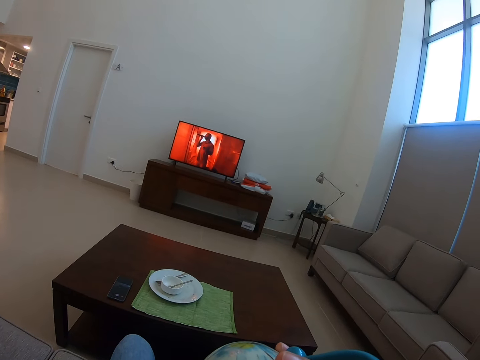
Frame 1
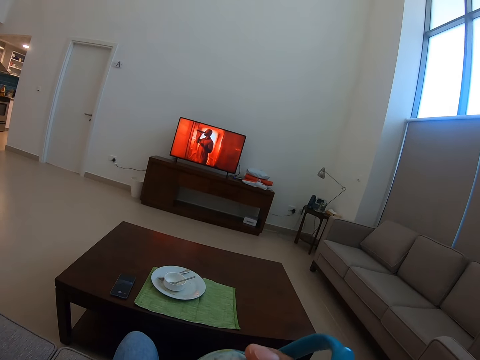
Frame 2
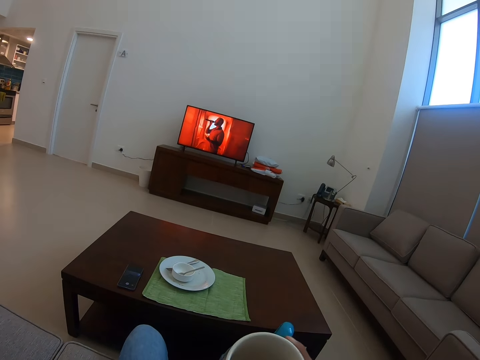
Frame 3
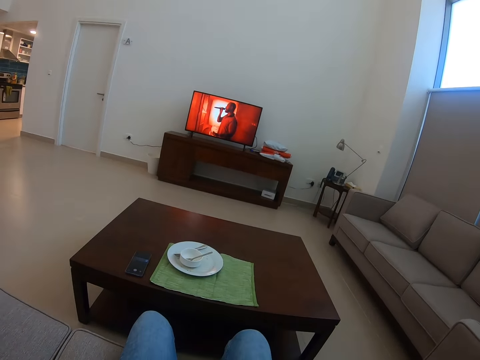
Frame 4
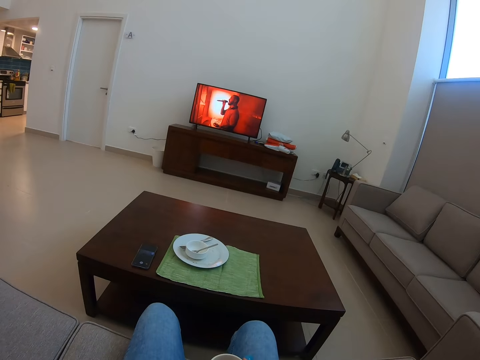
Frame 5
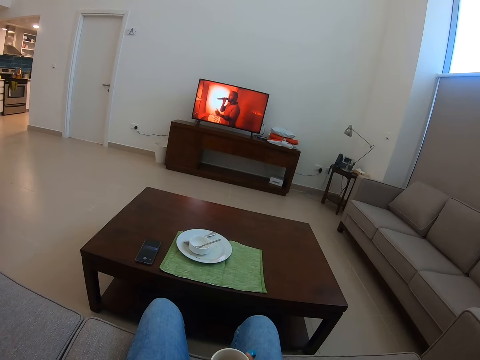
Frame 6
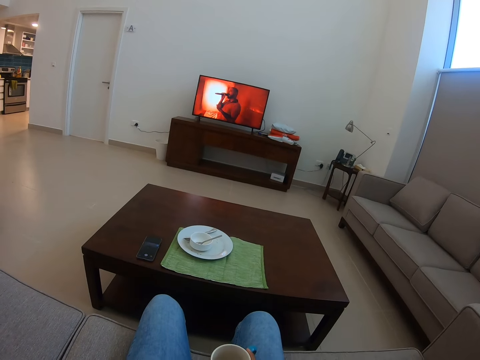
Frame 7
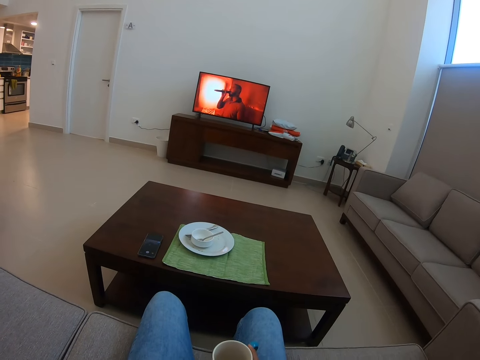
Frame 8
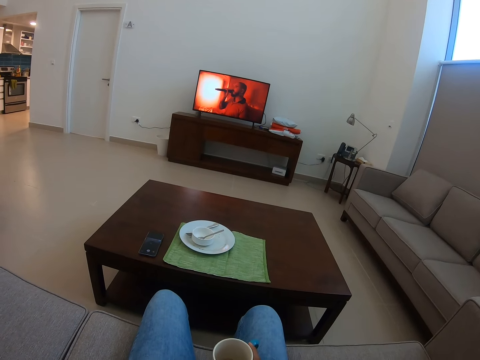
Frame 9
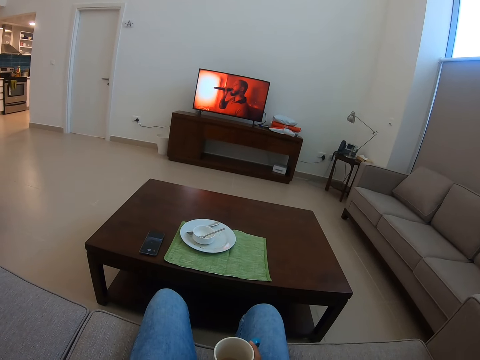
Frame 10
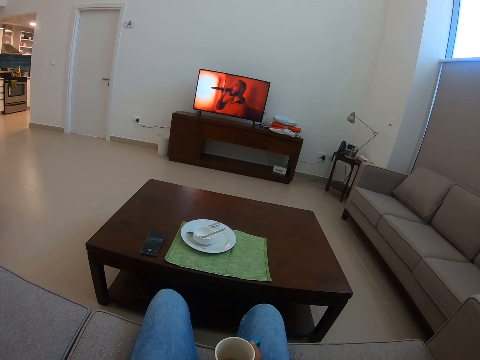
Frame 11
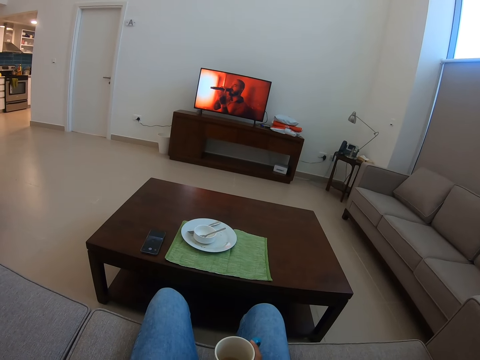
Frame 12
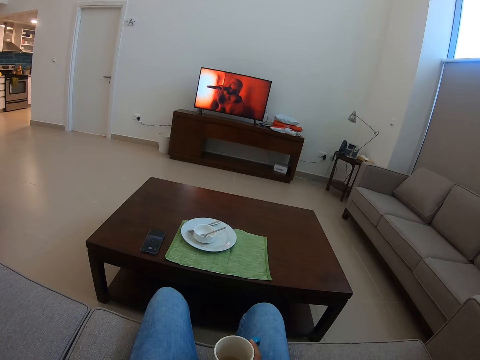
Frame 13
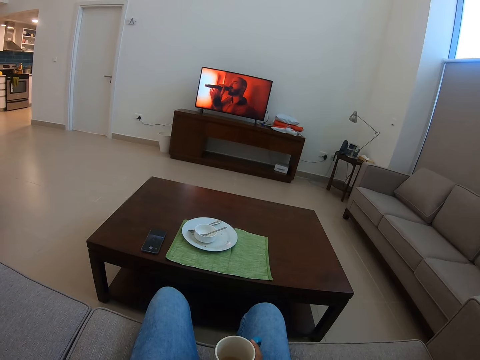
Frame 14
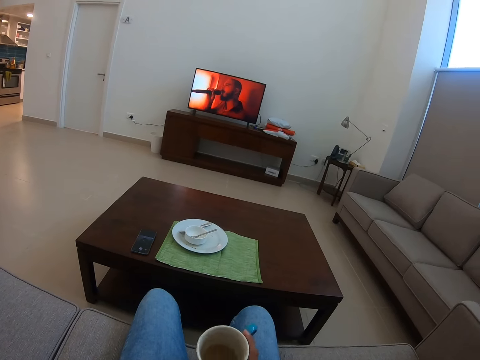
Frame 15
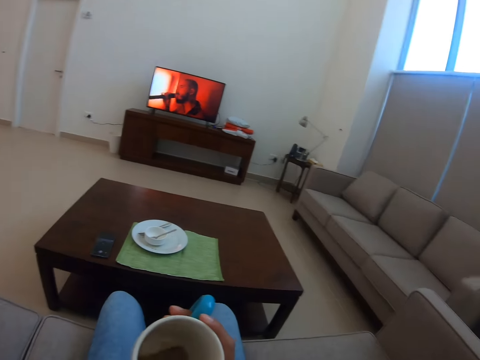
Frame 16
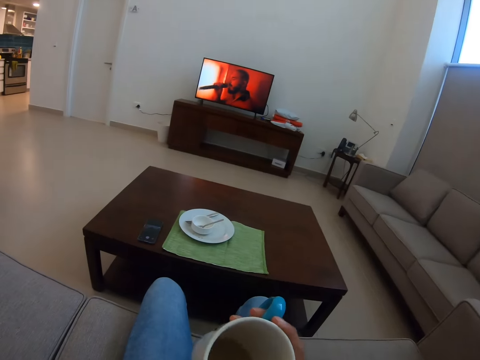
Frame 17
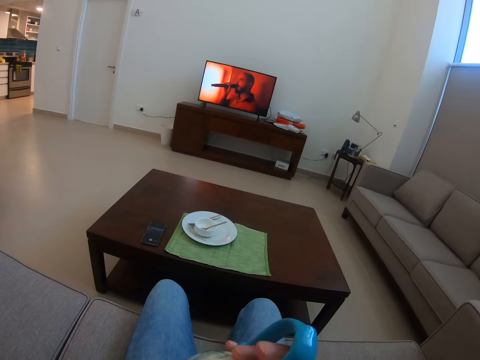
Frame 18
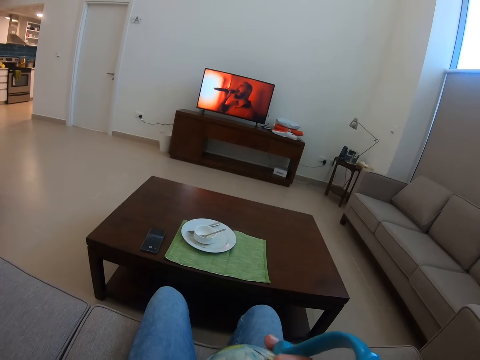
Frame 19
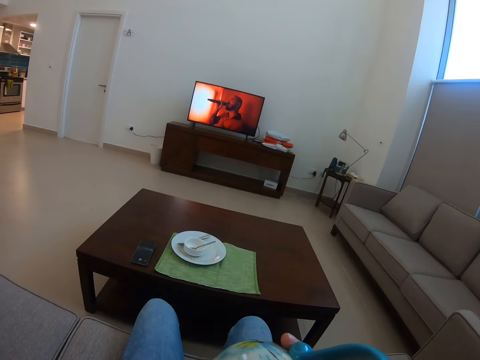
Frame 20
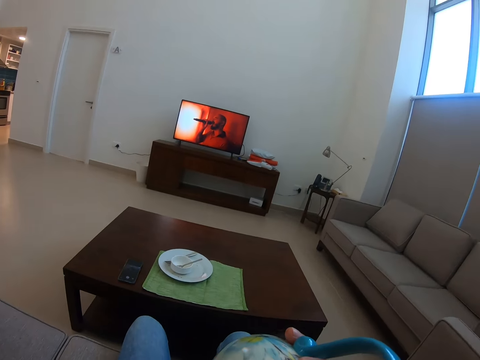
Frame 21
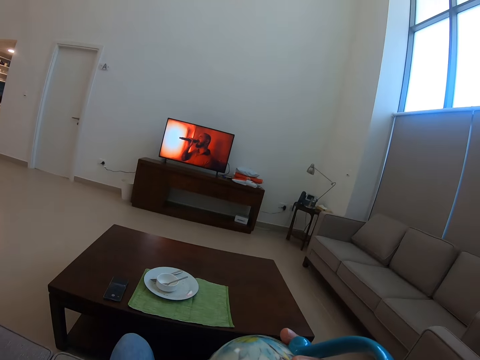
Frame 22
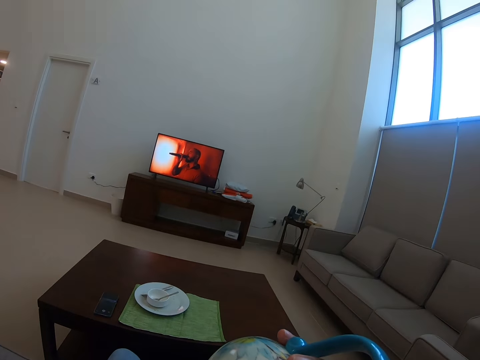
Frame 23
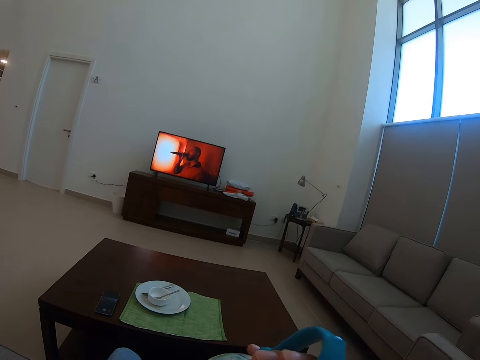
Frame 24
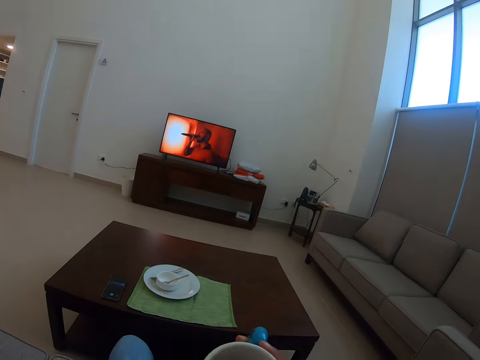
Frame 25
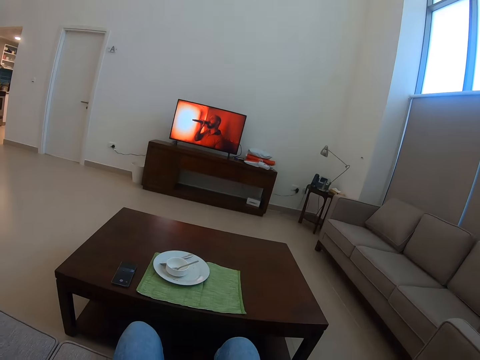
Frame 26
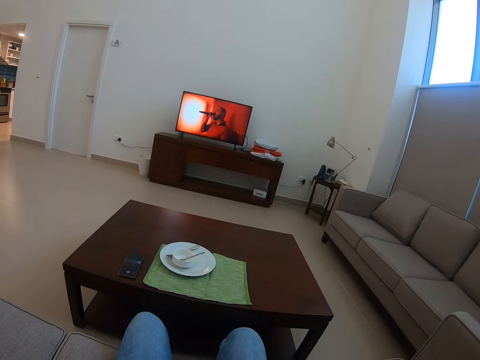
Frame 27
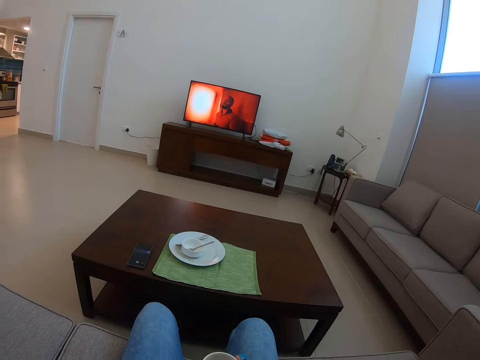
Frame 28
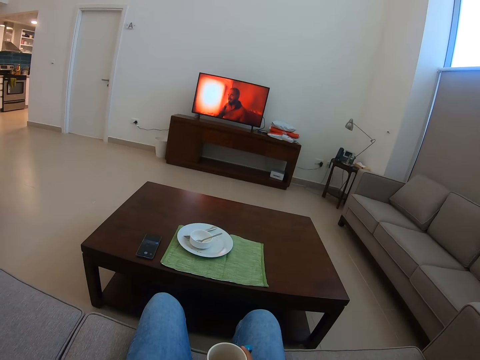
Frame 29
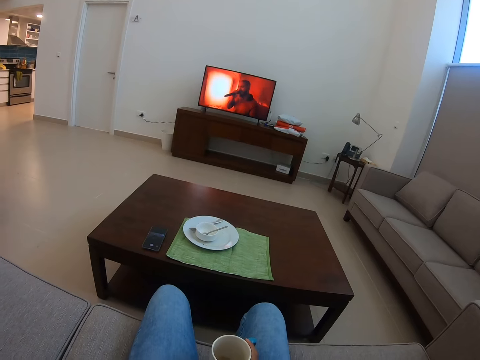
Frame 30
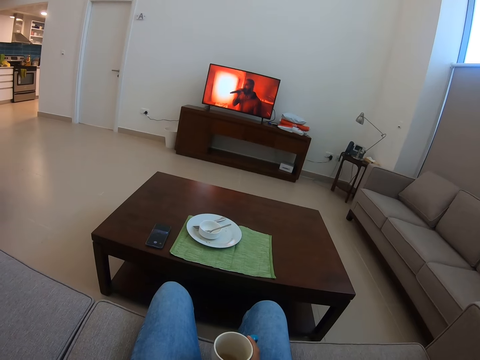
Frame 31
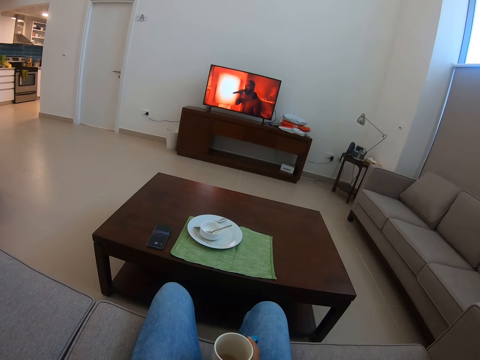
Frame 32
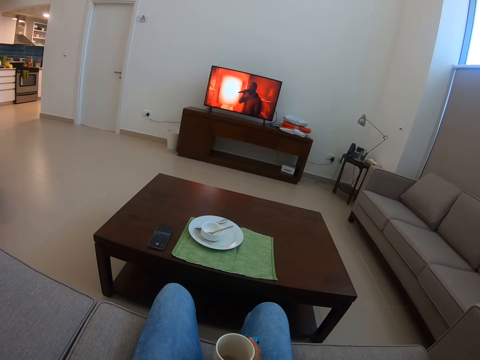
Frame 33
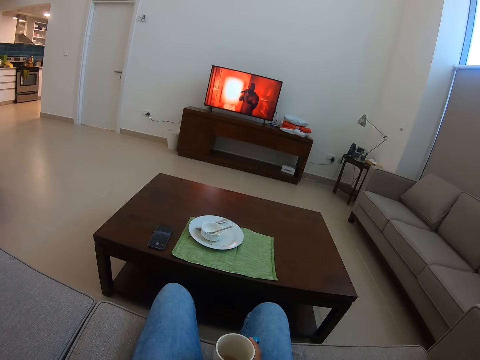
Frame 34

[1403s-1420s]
The camera wearer holds a cup of tea. He drinks the tea. He lifts up the cup. He puts down his hands. He looks around.

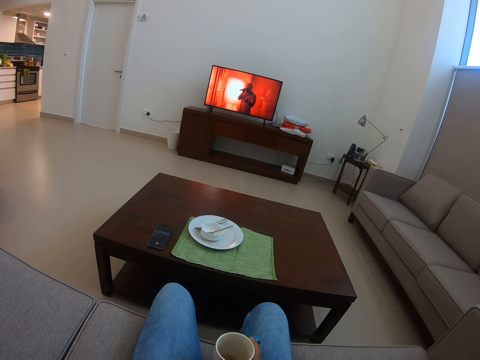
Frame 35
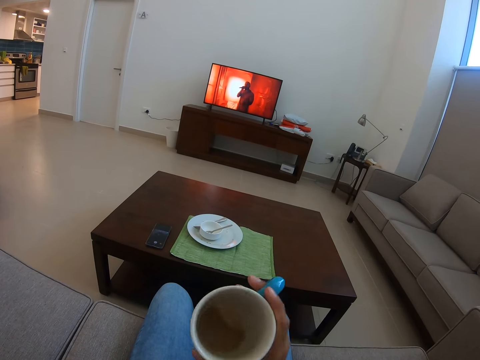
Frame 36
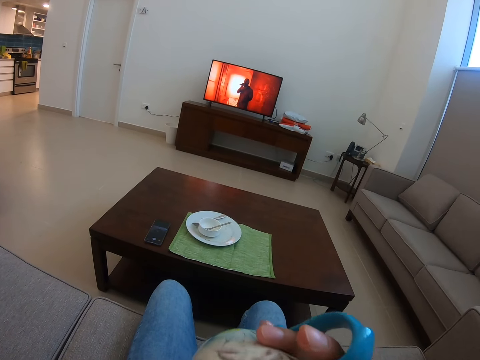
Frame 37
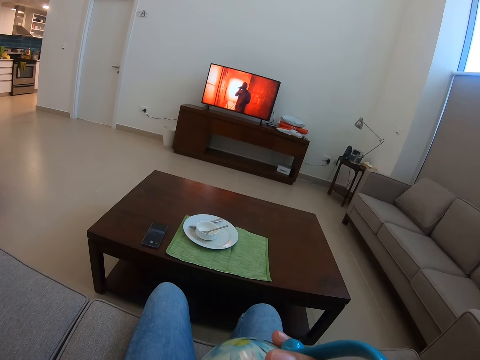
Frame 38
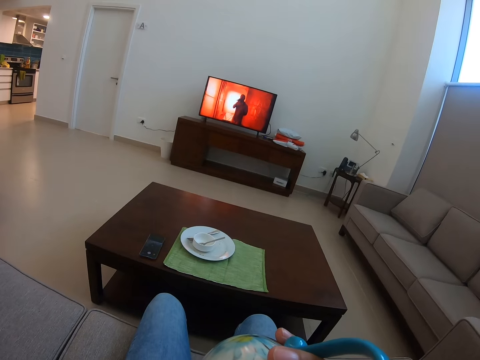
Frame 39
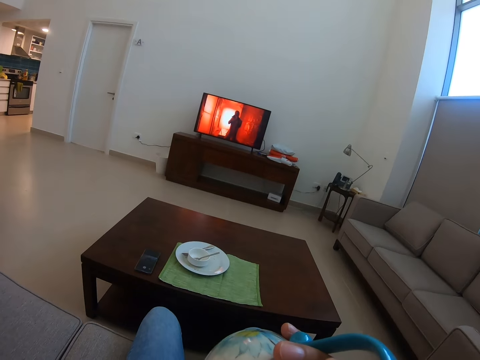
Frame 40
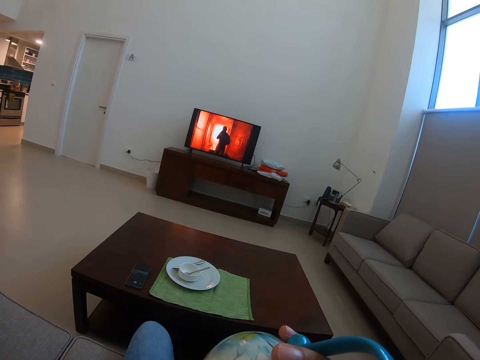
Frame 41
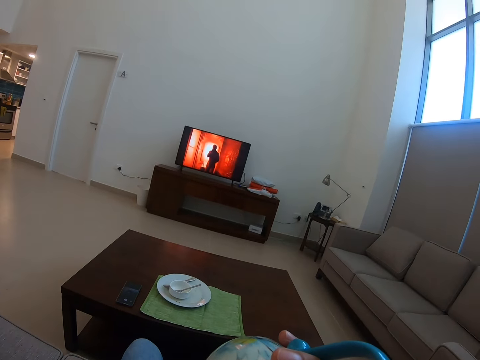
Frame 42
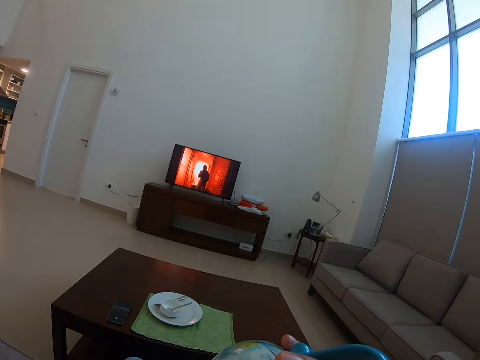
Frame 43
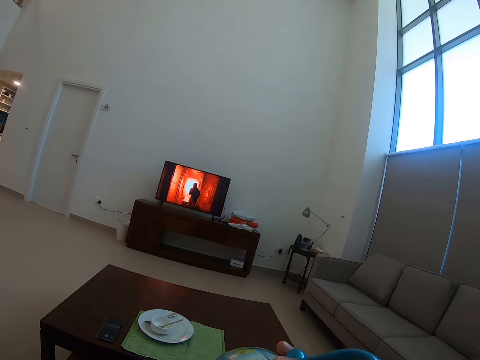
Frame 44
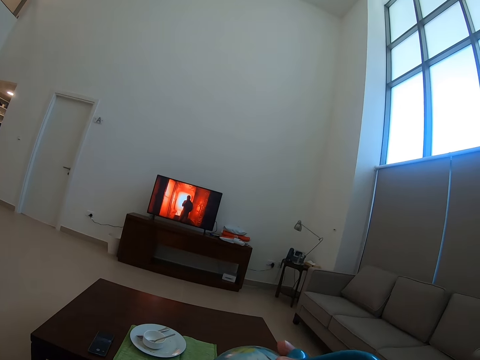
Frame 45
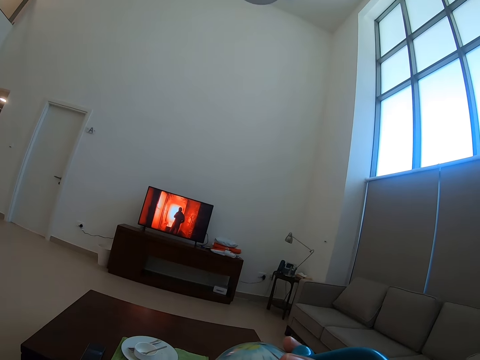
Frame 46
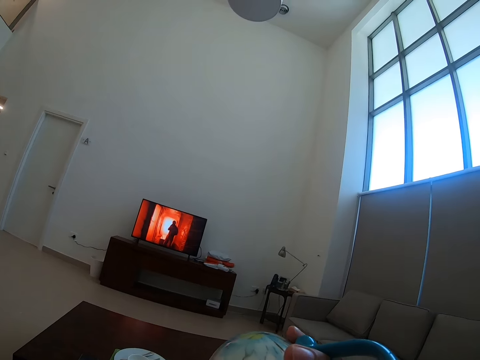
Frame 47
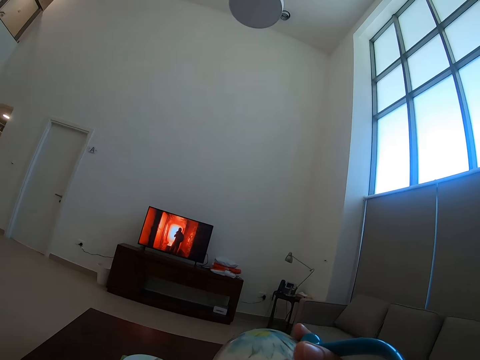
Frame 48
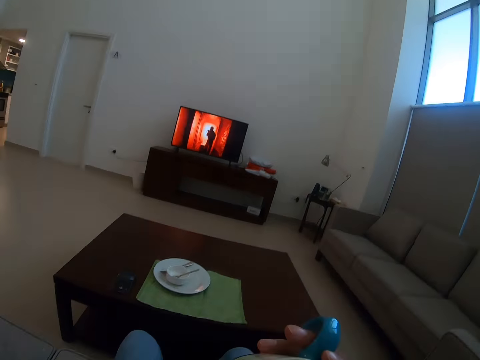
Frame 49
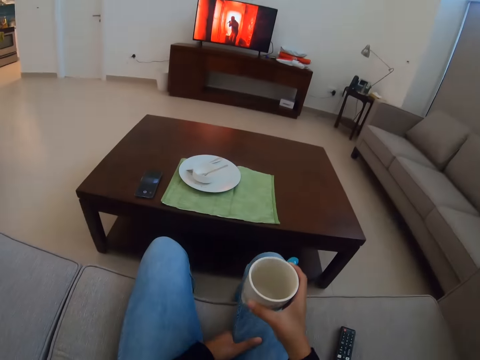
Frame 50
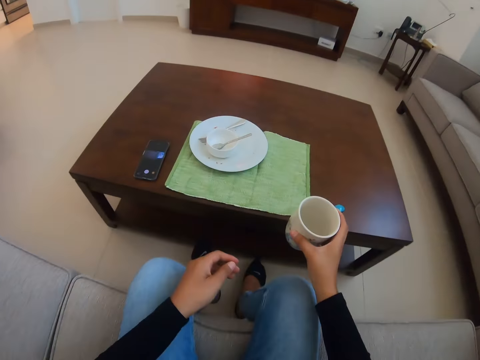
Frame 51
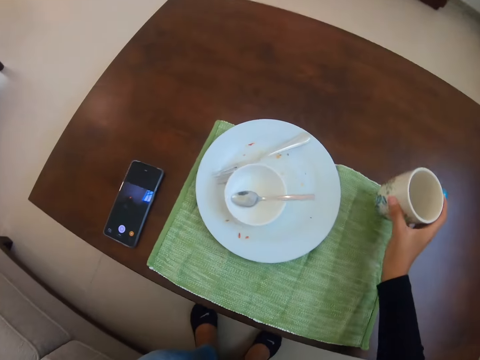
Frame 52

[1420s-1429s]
The camera wearer lifts up the cup. They drink tea from the cup. They look around. They place the cup of tea on the table.
